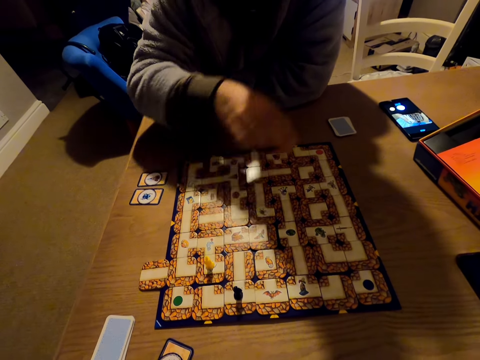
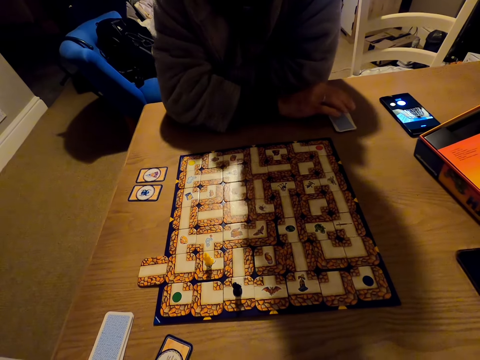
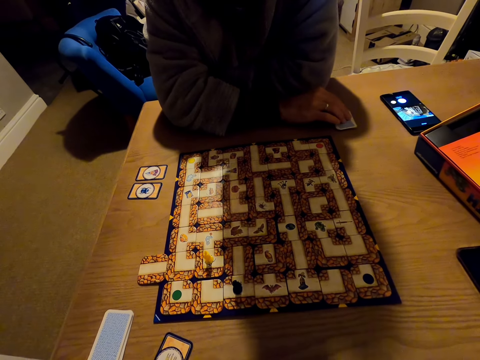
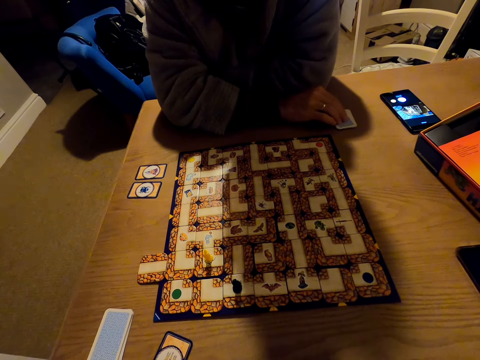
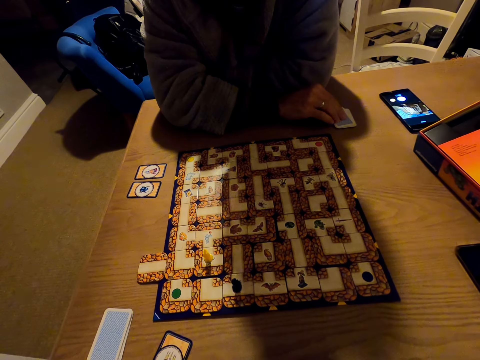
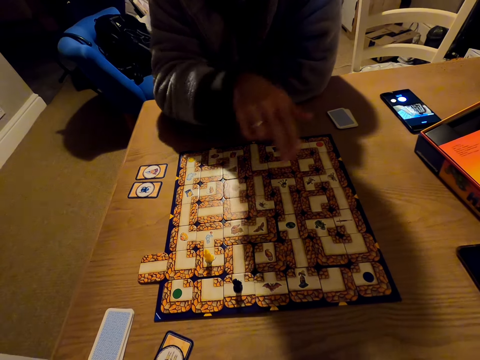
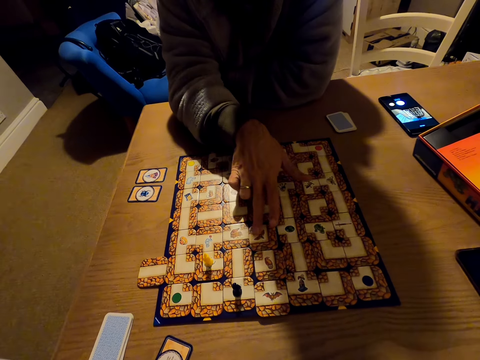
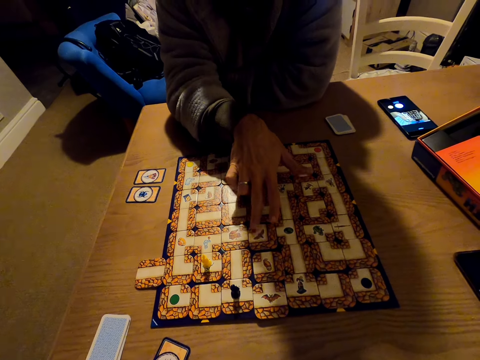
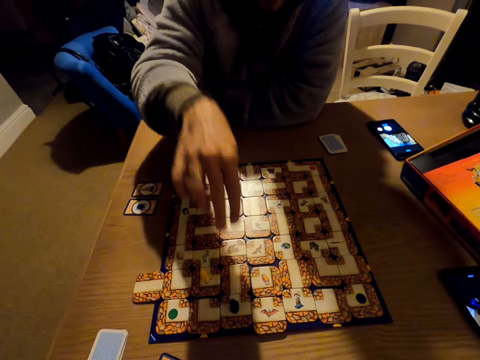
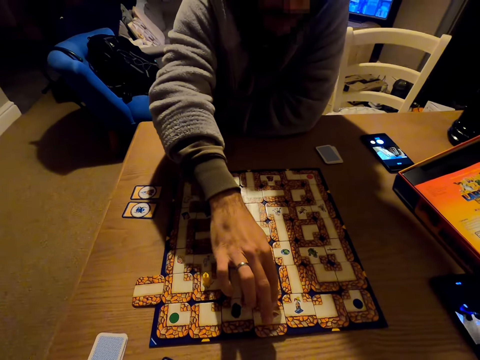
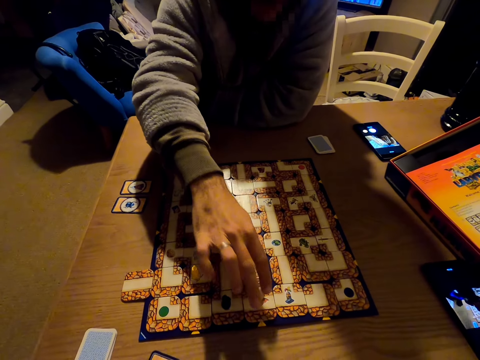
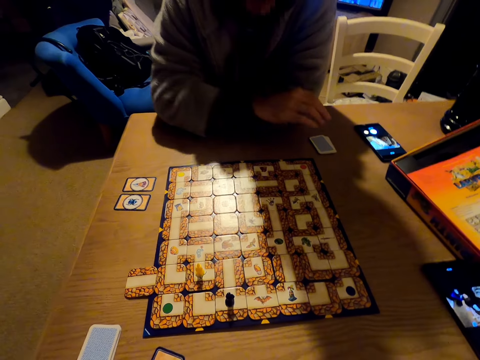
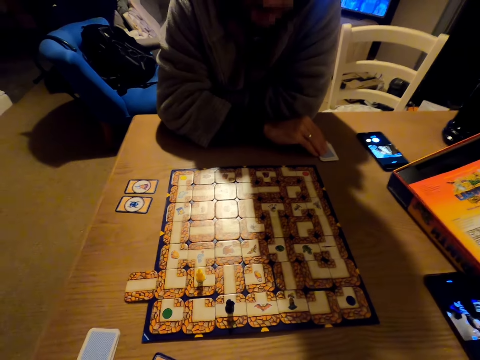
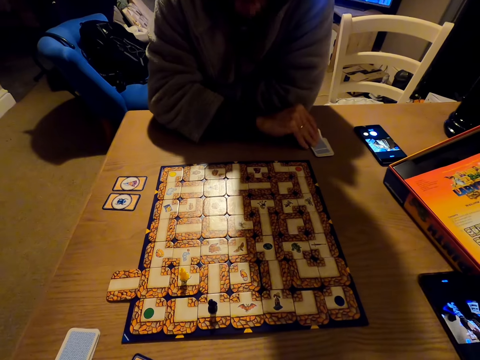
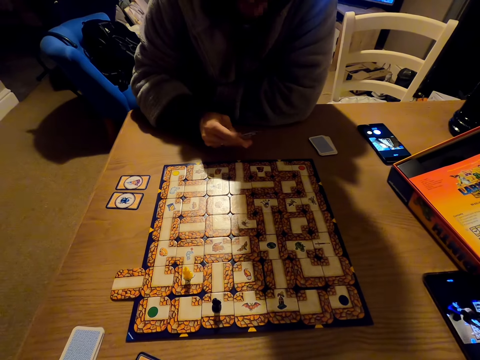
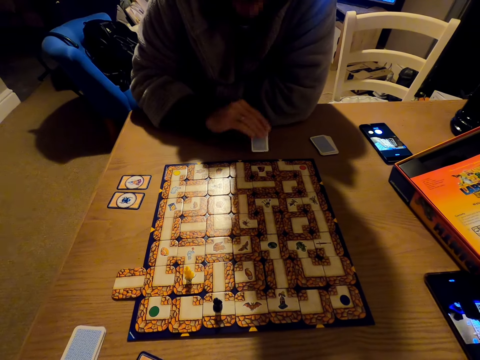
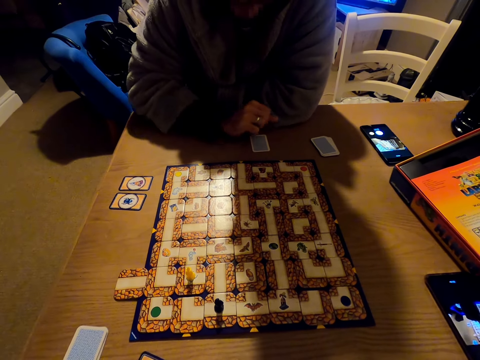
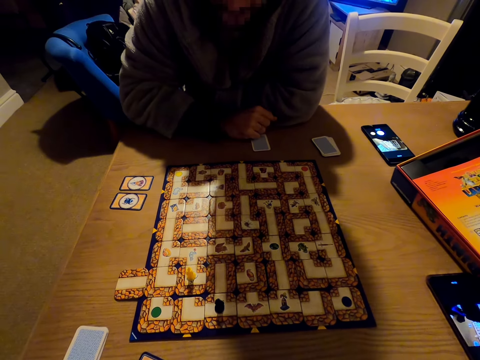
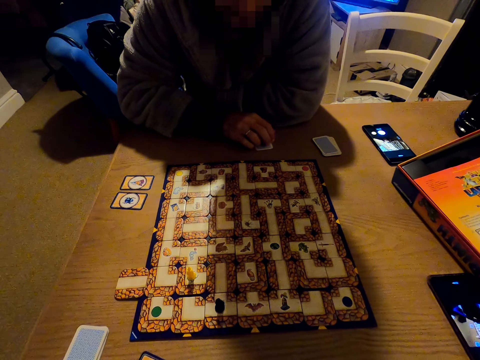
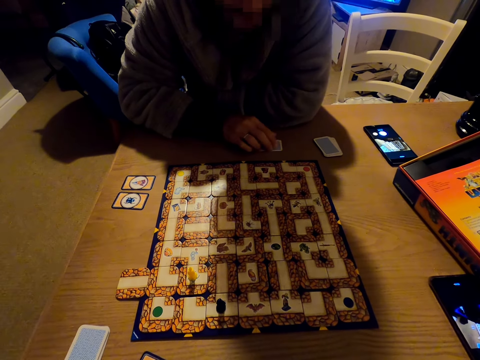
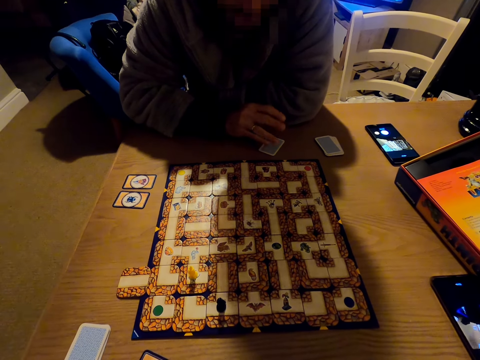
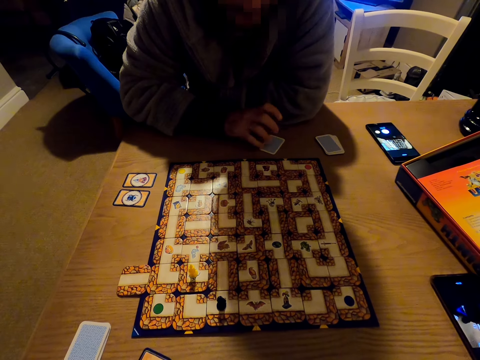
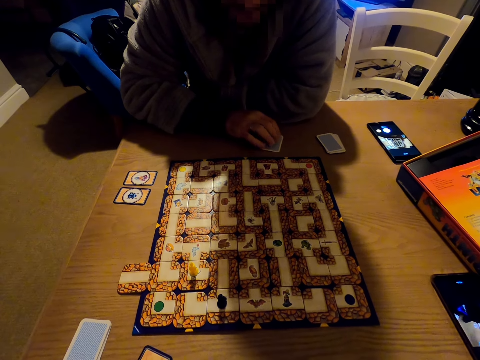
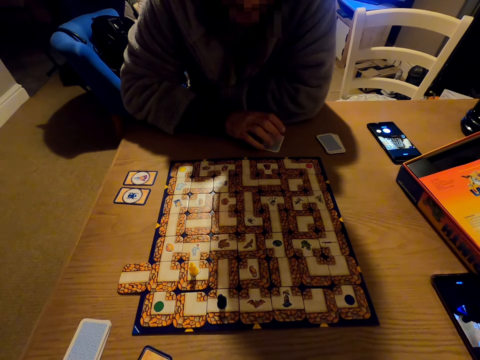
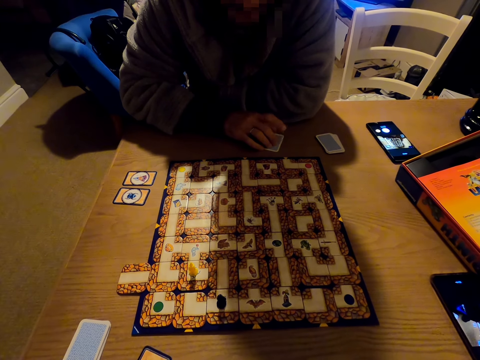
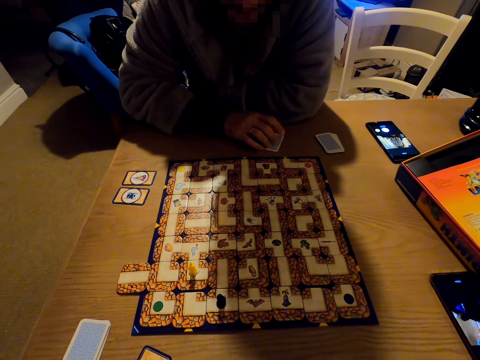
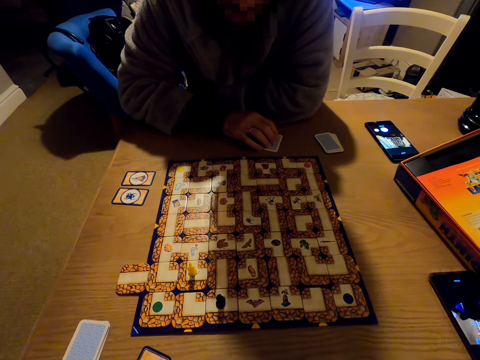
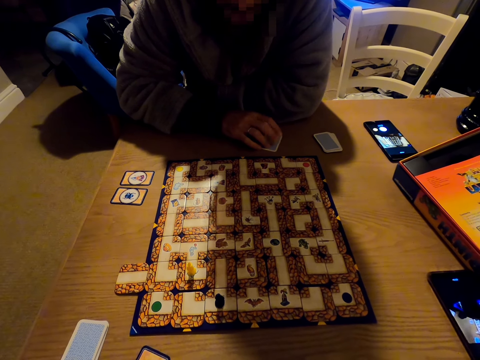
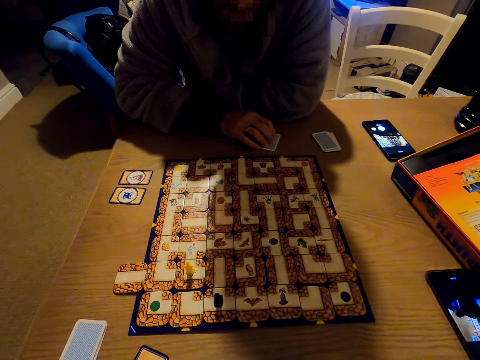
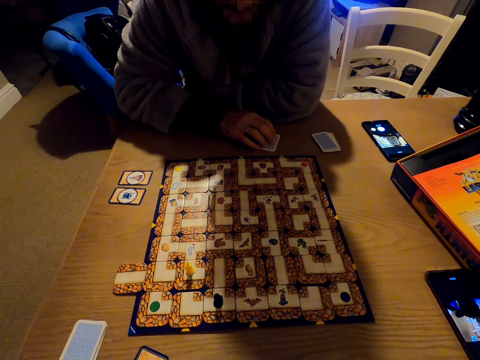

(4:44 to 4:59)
A man plays the labyrinth board game. The man touches the cards. The man plays the labyrinth board game. The man picks a card. The man puts down the card. The man plays with the card.

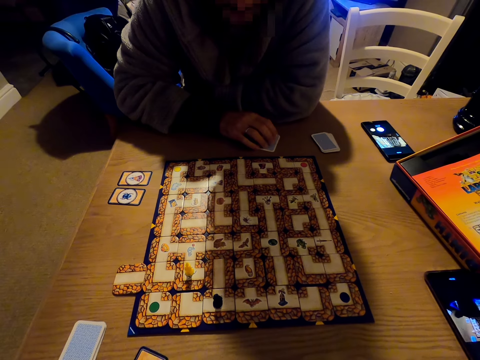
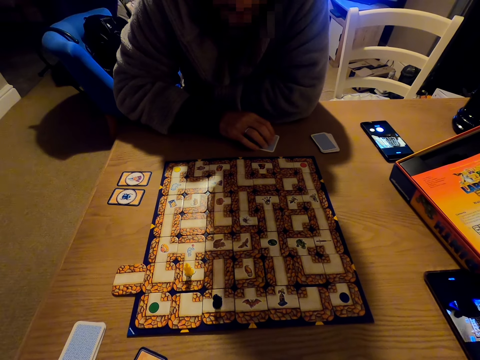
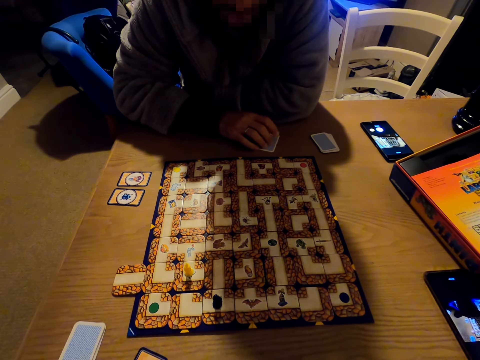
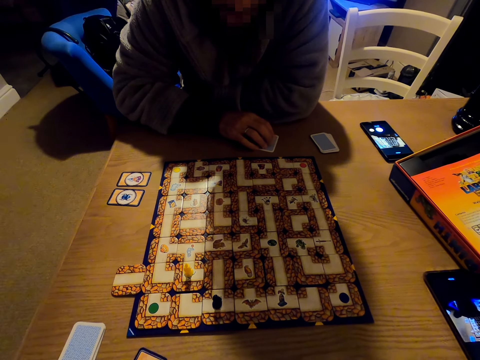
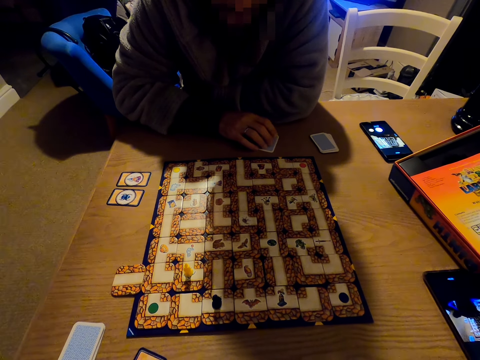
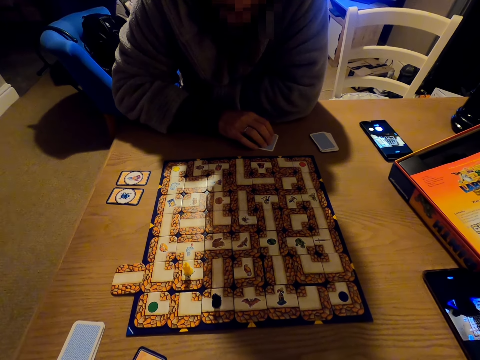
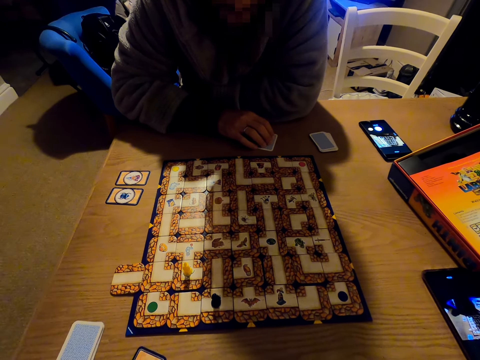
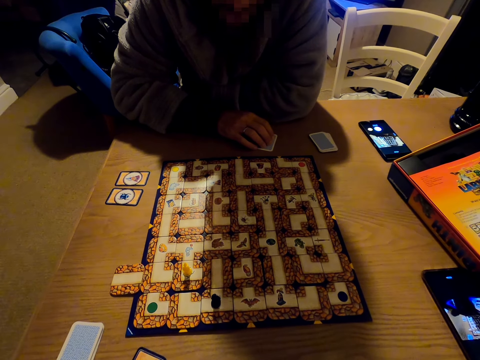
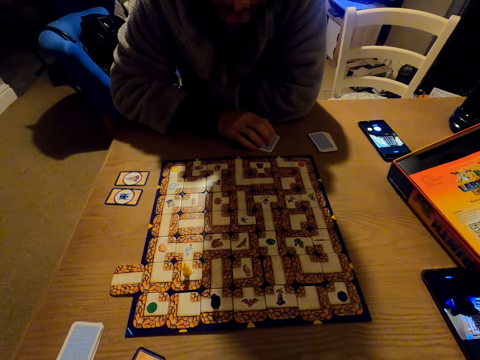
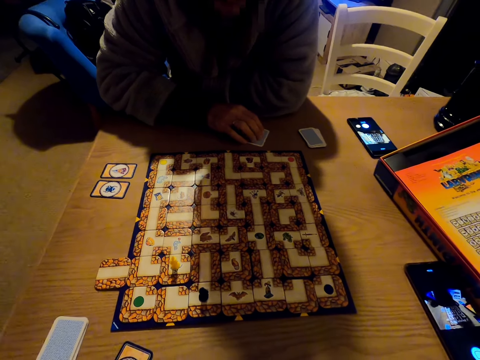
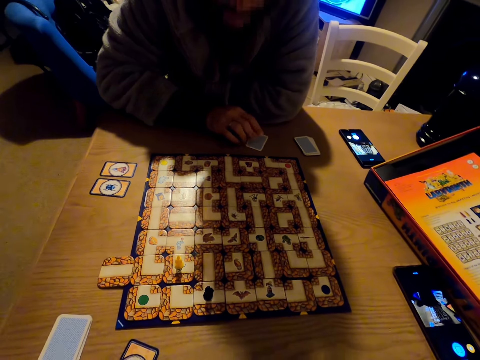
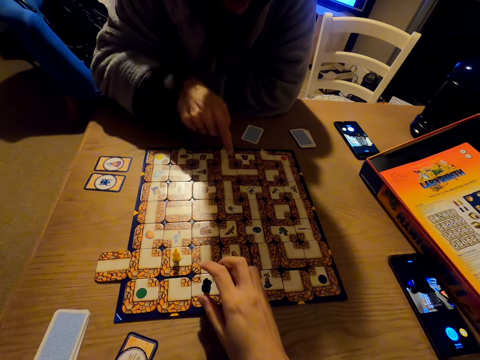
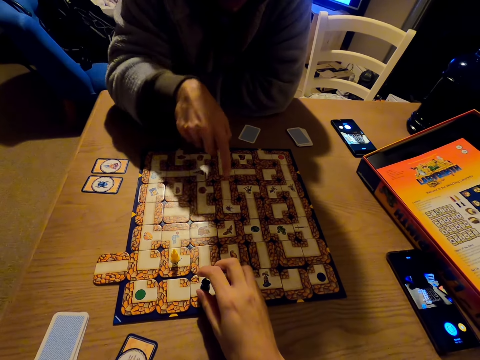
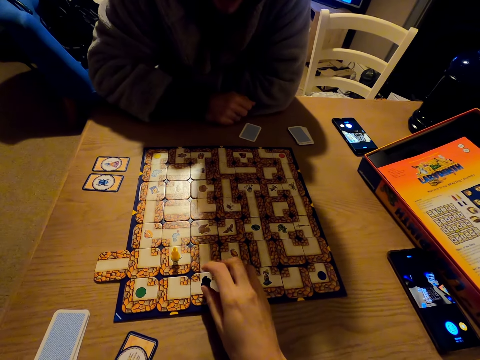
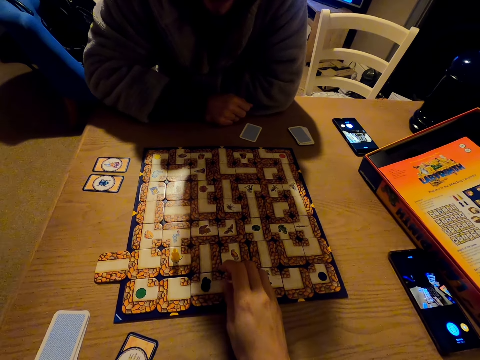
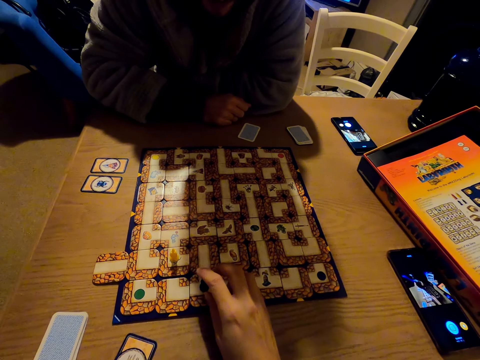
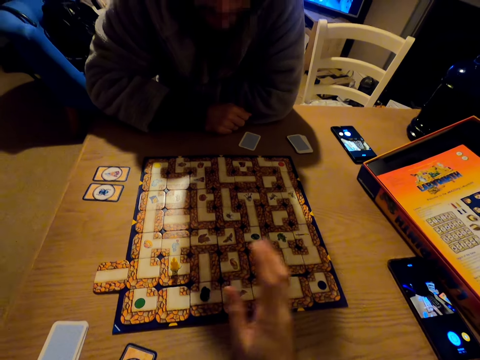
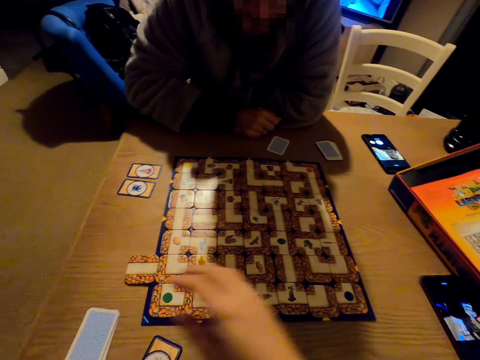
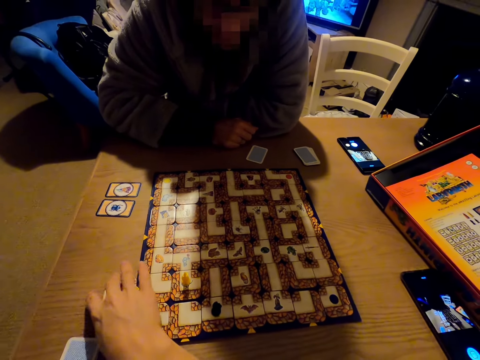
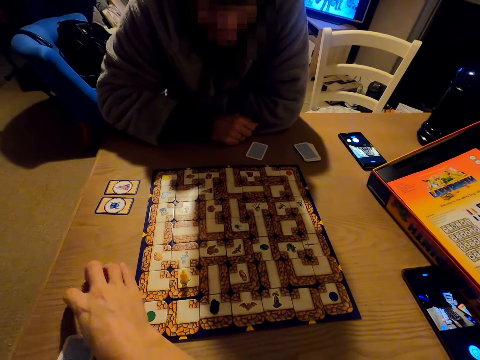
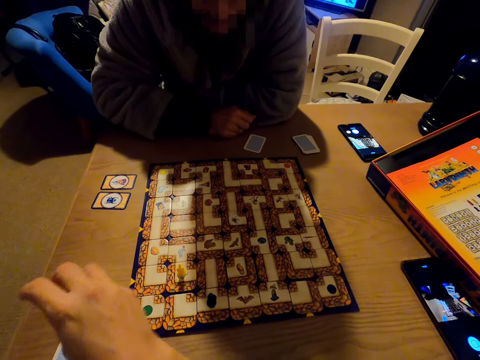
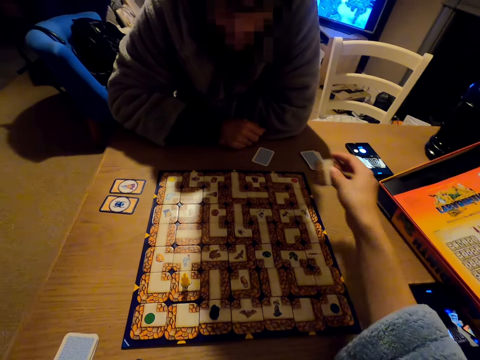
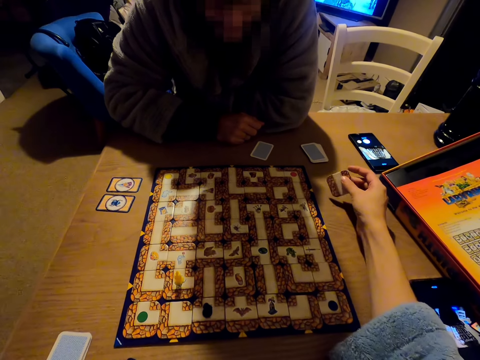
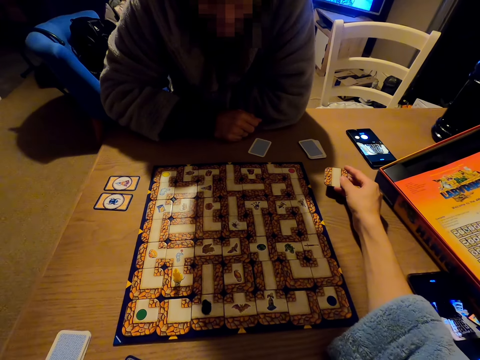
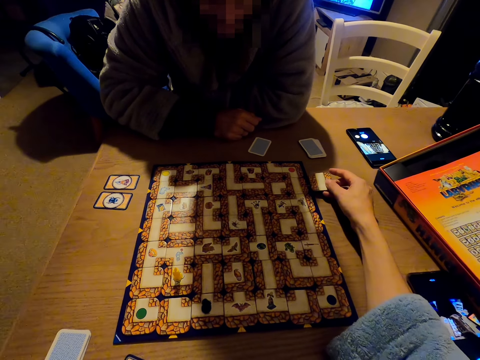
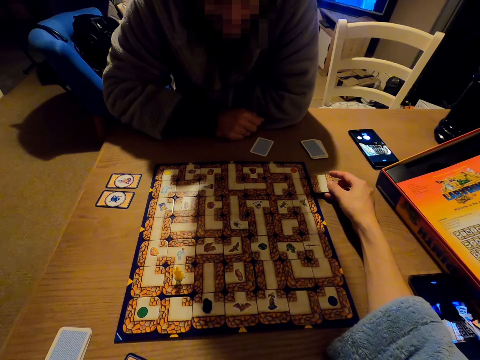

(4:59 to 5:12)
The camera wearer talks to a man. They take the card. They pick up a labyrinth board game piece.
